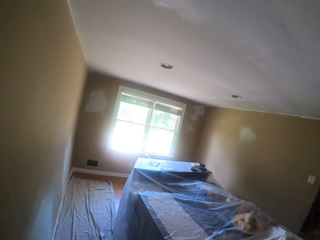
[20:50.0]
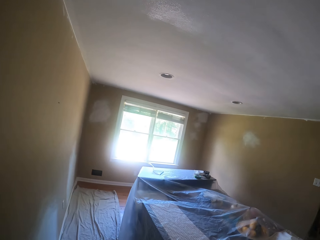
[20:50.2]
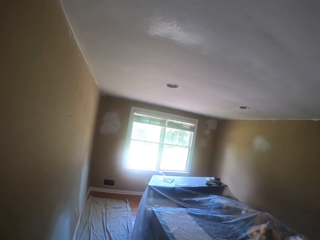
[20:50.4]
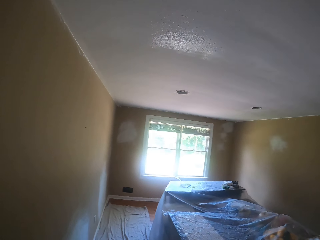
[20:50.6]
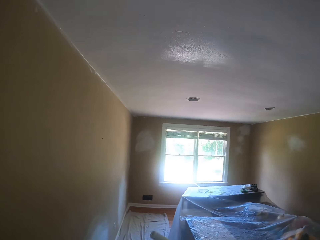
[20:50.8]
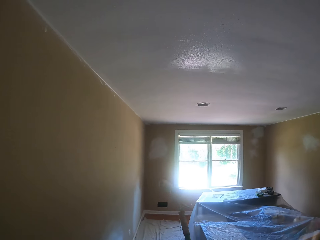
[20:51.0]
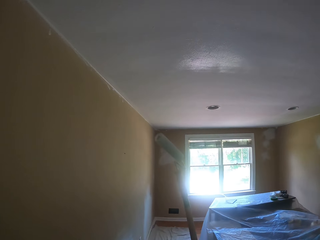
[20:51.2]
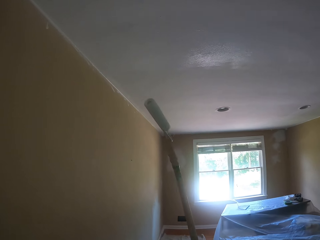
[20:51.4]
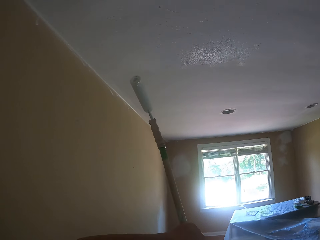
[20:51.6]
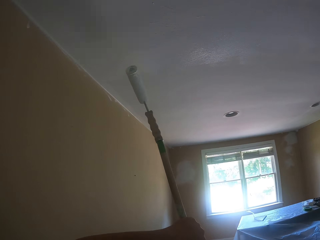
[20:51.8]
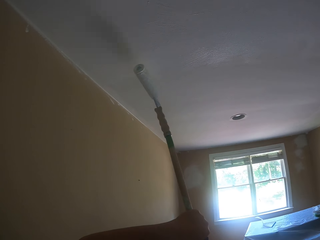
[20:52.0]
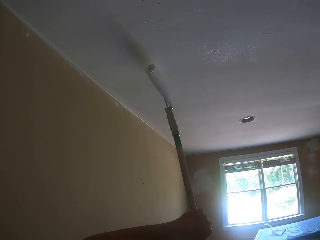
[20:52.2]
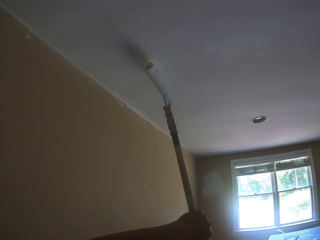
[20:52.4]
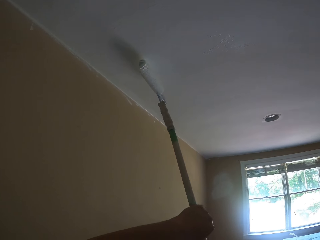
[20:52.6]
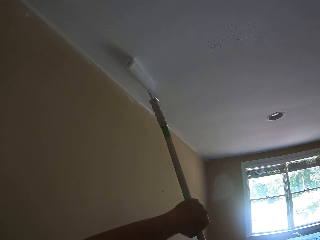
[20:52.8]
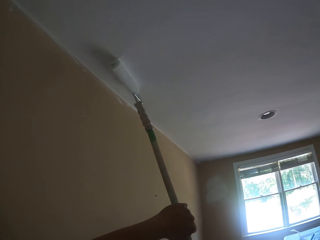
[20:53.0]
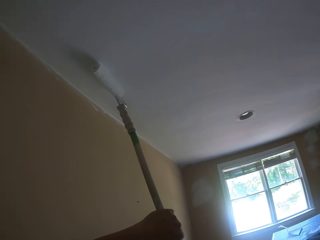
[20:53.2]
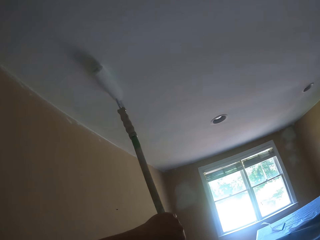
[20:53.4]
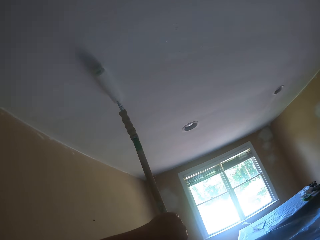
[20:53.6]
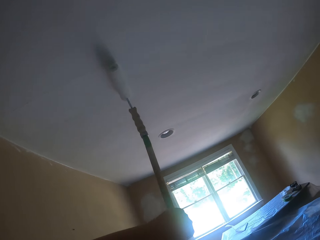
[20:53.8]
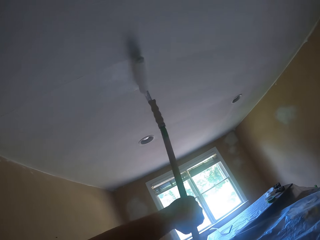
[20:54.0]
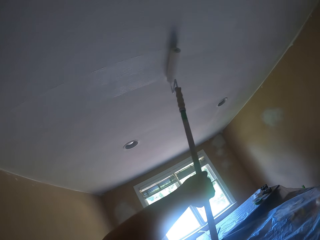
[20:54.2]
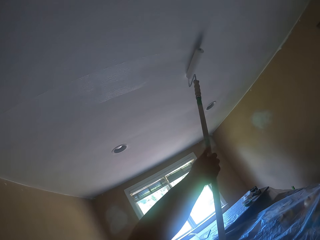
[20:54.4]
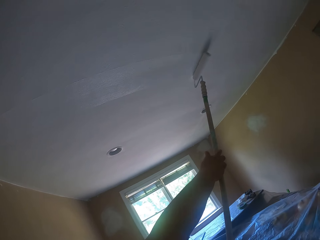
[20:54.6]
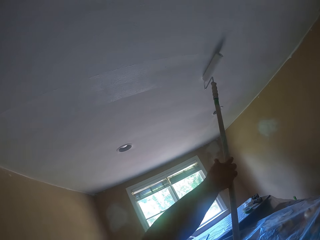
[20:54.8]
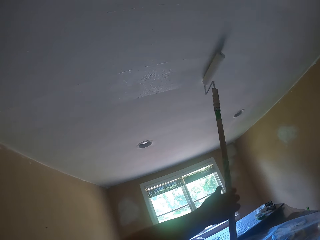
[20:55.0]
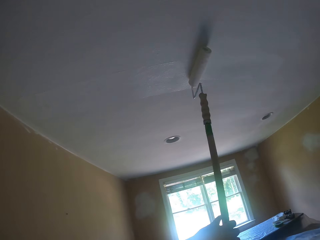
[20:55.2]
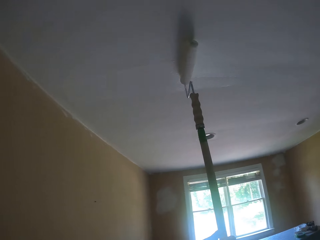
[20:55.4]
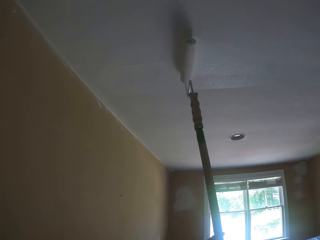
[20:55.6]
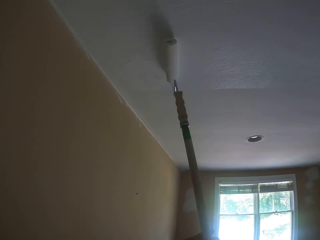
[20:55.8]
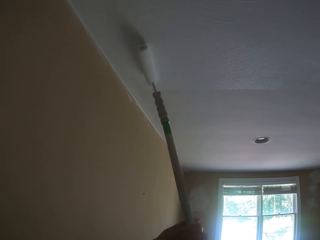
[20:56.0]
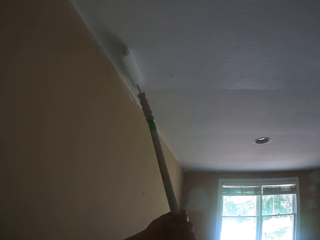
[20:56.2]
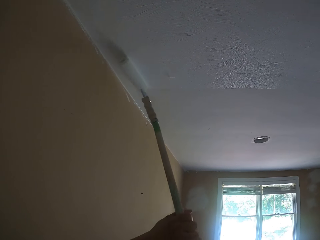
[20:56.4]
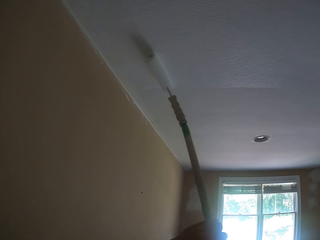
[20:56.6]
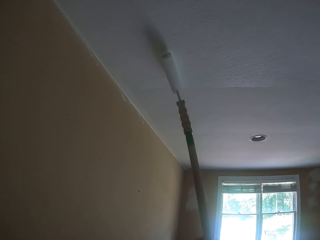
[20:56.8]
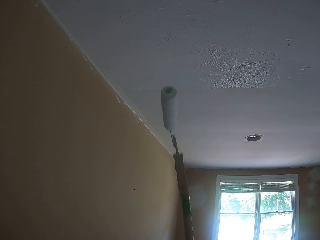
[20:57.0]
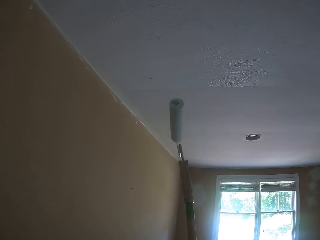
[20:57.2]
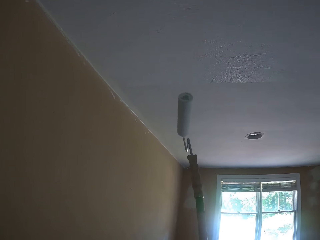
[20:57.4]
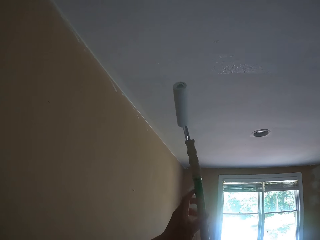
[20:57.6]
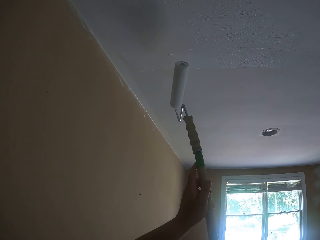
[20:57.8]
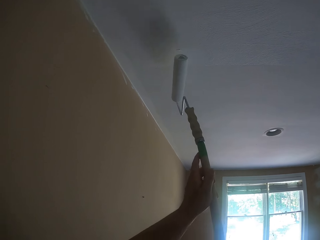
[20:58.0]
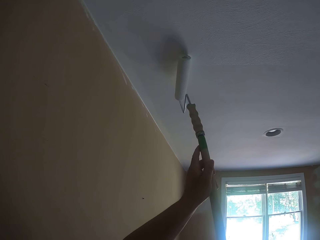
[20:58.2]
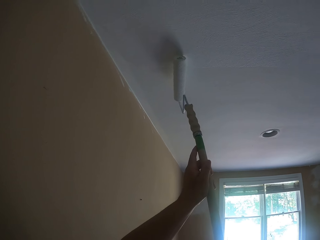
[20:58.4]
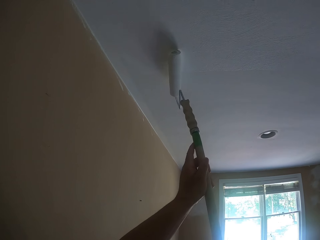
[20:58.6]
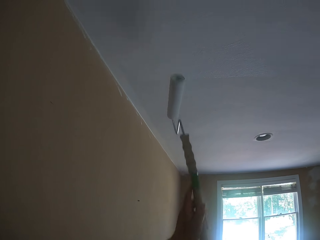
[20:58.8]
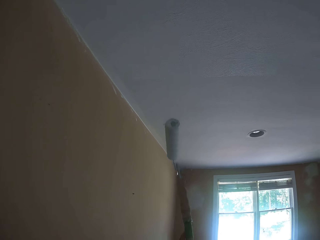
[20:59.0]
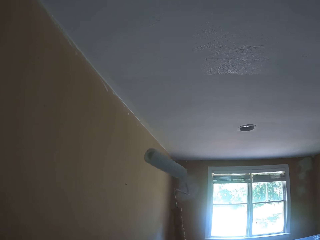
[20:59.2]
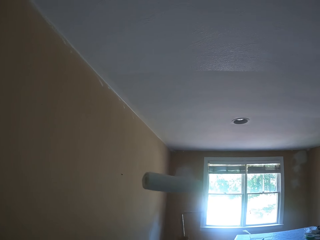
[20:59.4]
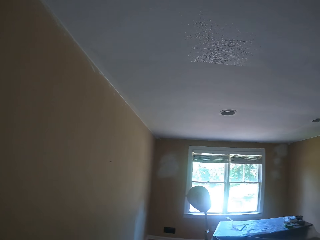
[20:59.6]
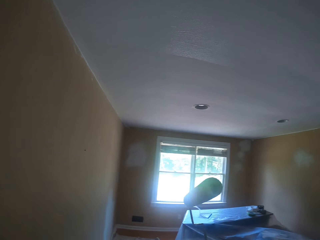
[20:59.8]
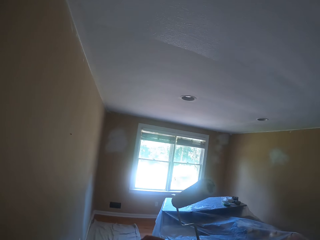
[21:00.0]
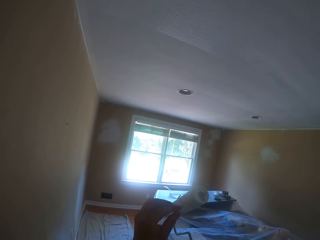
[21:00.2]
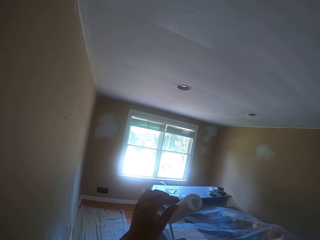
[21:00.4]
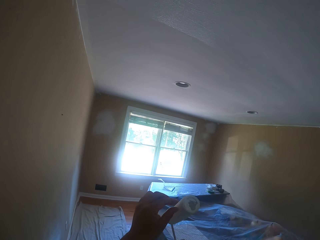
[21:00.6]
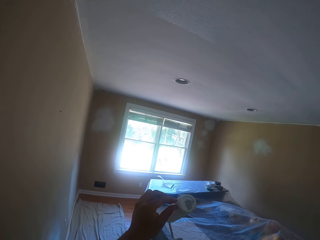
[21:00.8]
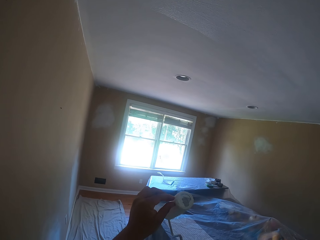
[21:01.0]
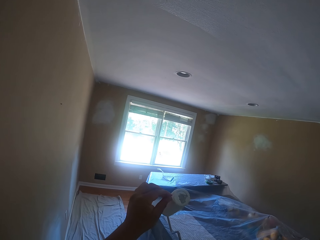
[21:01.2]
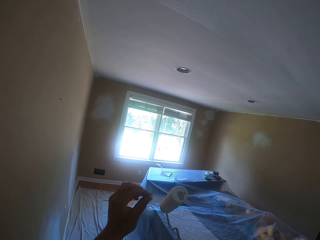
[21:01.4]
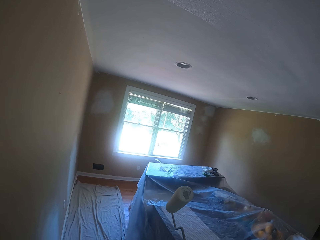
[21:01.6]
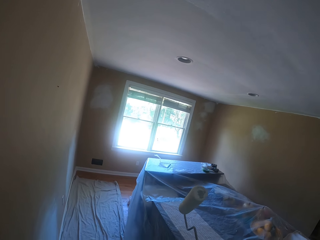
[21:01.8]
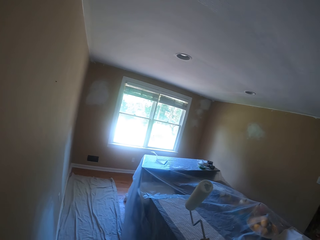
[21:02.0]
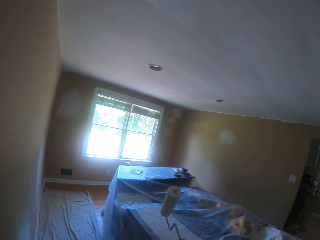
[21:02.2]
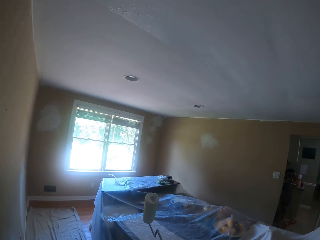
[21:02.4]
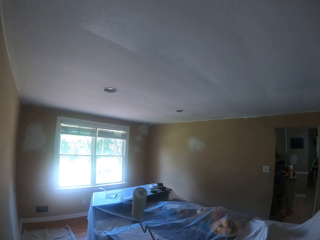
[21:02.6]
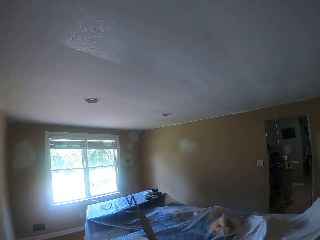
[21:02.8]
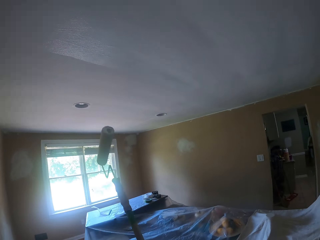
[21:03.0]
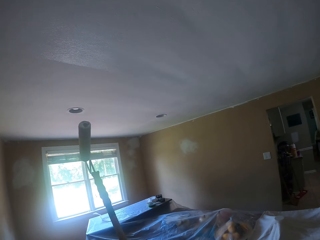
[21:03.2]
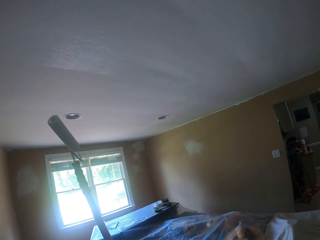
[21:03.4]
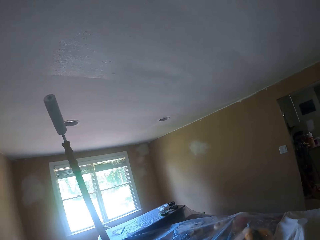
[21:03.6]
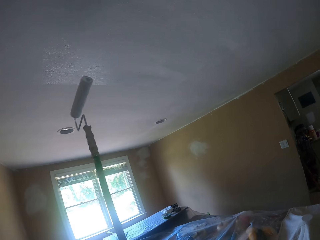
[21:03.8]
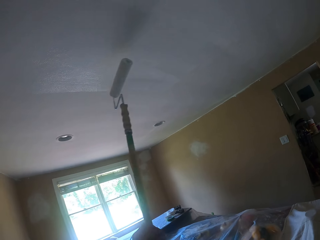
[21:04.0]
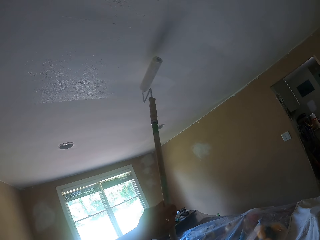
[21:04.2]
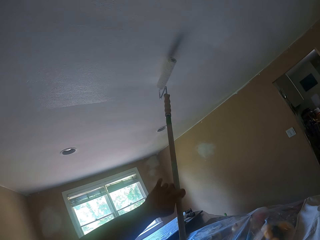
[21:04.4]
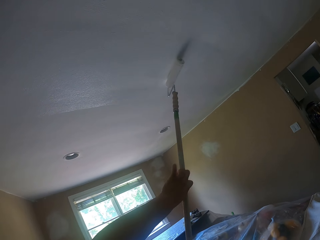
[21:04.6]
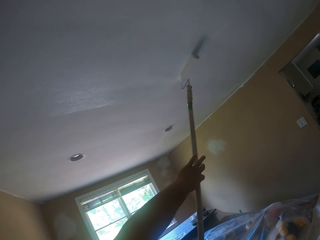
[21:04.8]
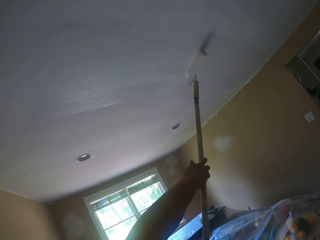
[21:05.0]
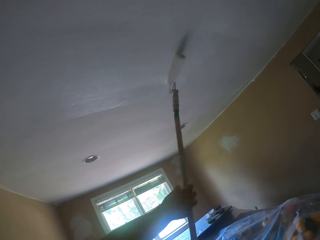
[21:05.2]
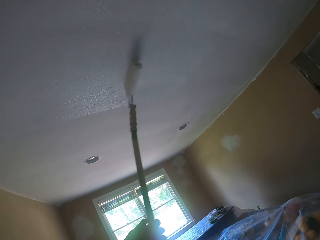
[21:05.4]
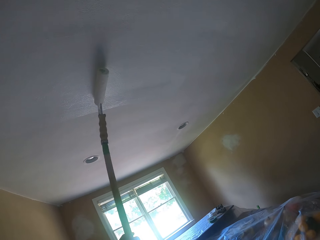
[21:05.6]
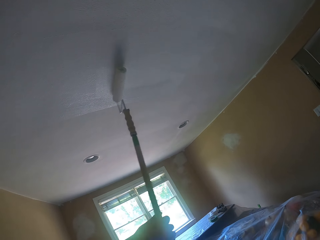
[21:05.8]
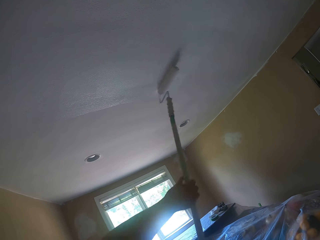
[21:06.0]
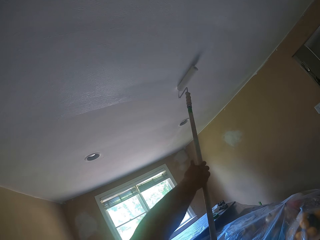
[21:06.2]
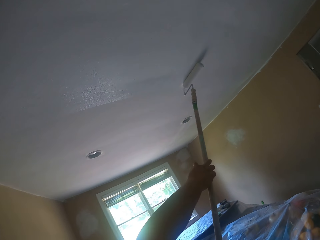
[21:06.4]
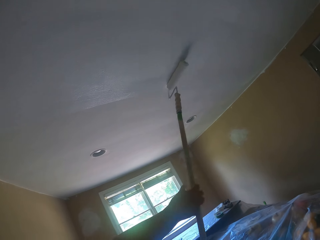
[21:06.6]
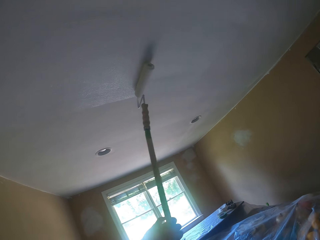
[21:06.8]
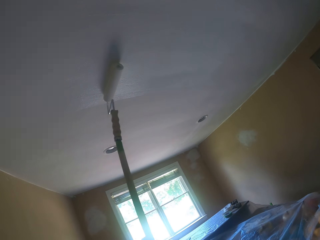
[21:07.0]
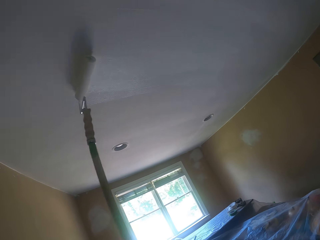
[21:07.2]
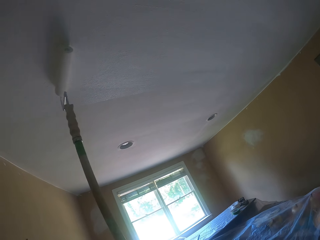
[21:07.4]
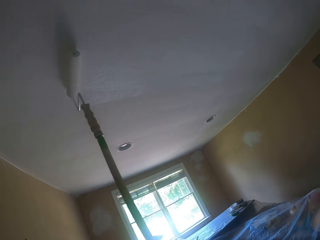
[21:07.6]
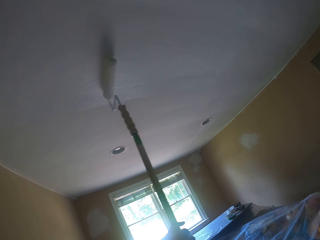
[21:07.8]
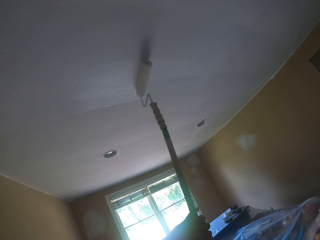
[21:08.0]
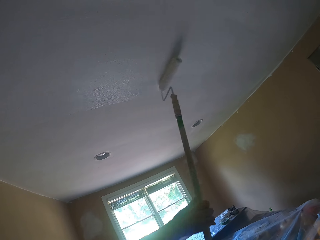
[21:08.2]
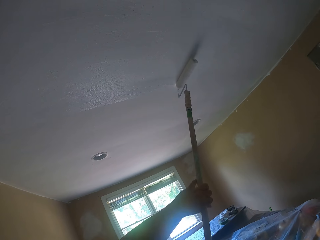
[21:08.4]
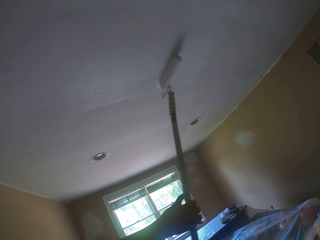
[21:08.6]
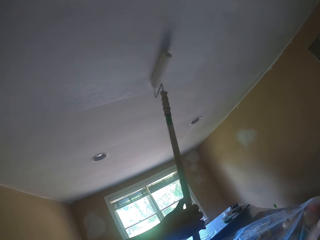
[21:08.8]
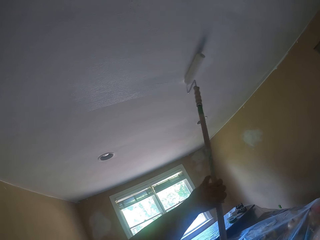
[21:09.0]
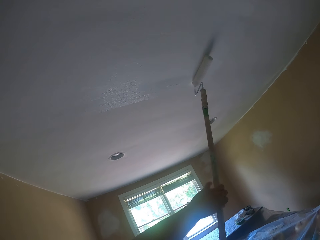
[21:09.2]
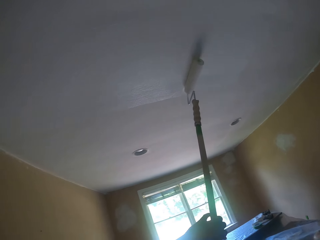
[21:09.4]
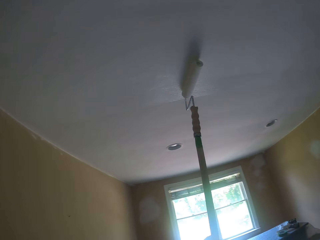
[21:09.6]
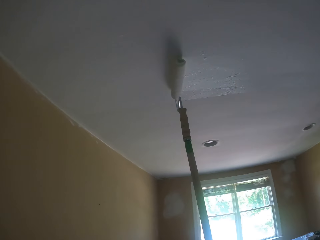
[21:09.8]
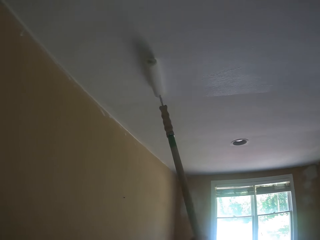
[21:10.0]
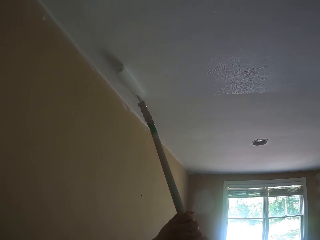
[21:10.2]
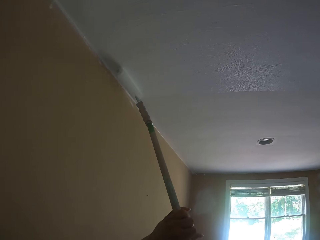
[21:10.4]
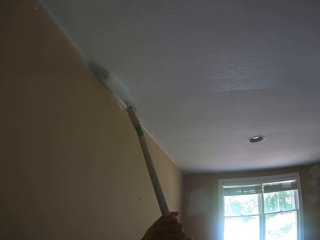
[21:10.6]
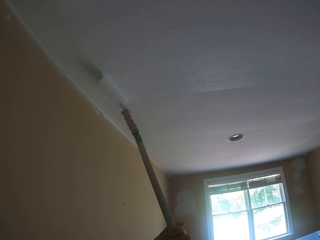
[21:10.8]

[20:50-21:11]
The camera wearer paints the ceiling with the paint roller. They remove dirt from the paint roller. They touch the paint roller. They paint the ceiling with the paint roller.
